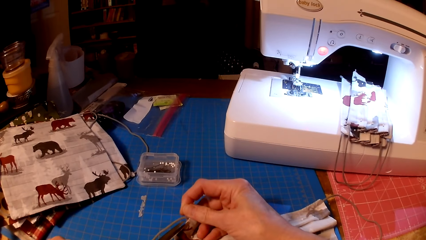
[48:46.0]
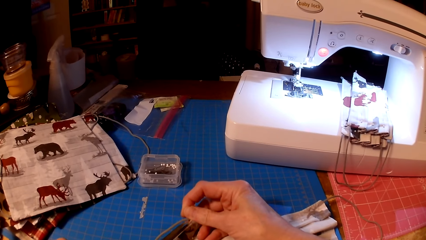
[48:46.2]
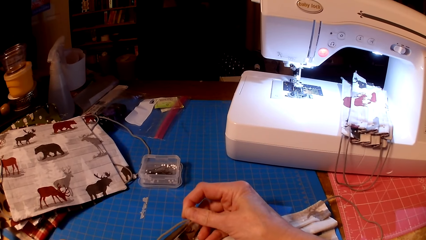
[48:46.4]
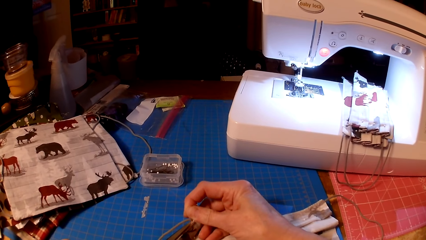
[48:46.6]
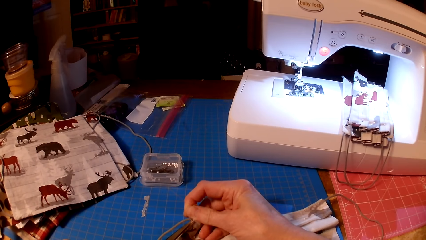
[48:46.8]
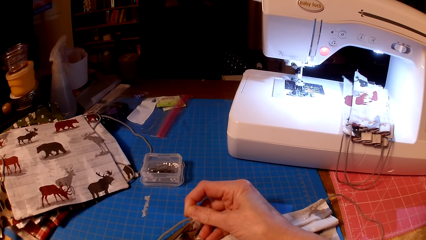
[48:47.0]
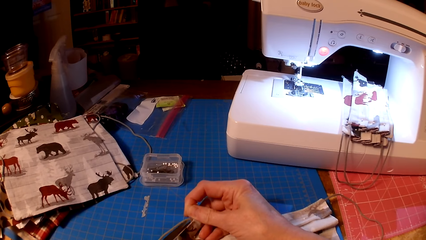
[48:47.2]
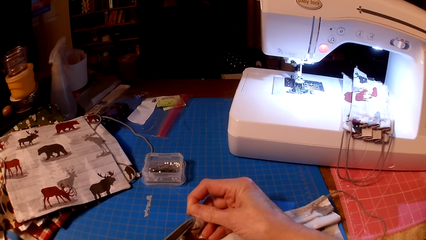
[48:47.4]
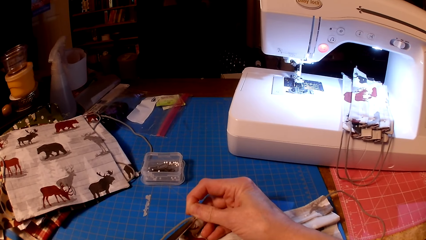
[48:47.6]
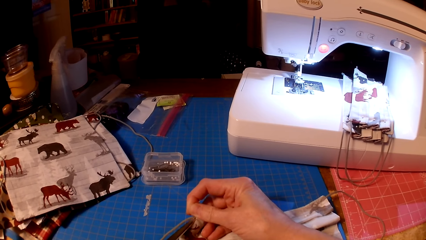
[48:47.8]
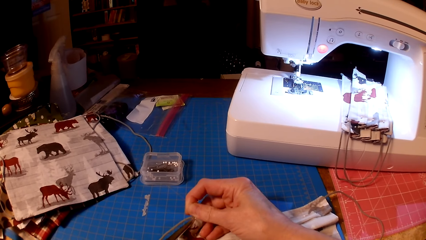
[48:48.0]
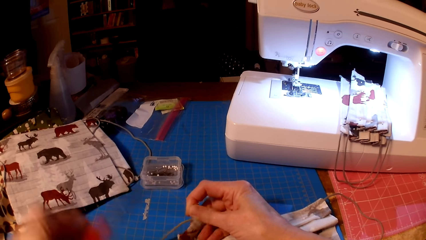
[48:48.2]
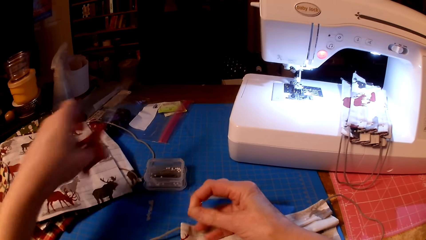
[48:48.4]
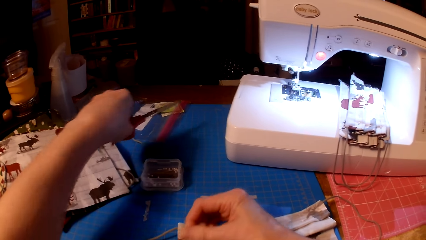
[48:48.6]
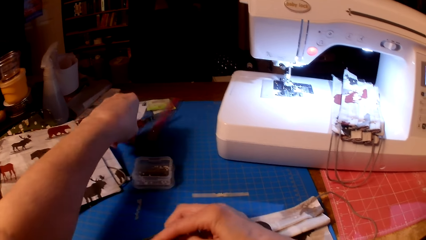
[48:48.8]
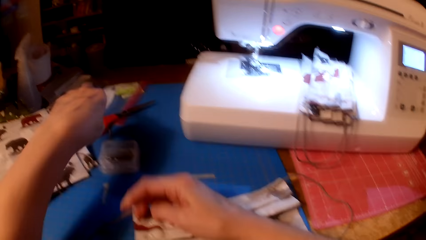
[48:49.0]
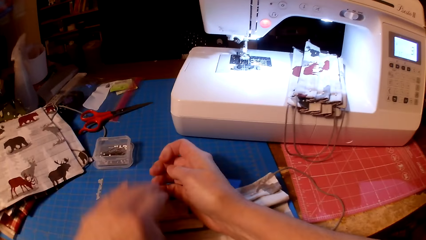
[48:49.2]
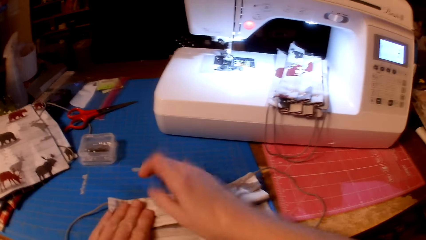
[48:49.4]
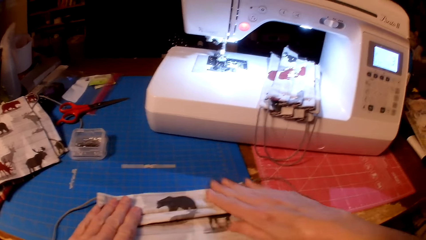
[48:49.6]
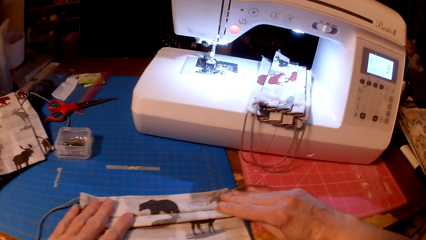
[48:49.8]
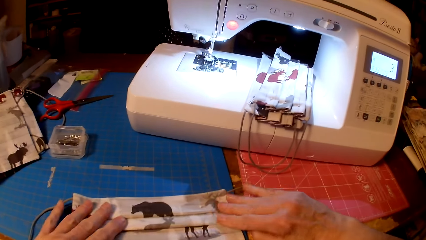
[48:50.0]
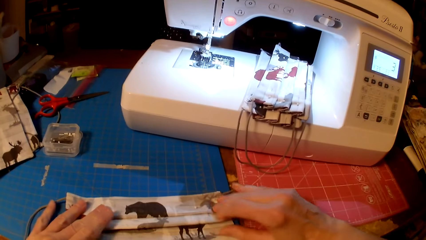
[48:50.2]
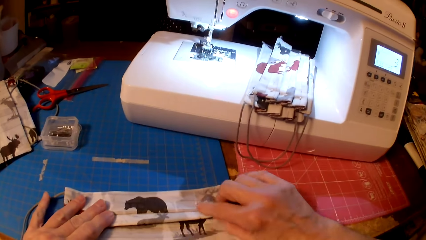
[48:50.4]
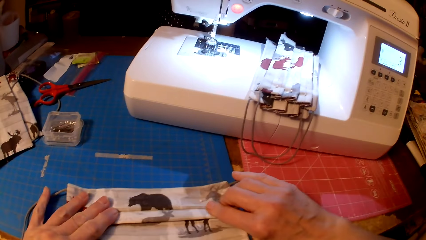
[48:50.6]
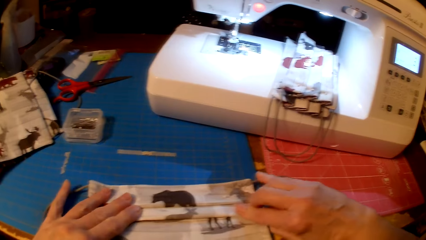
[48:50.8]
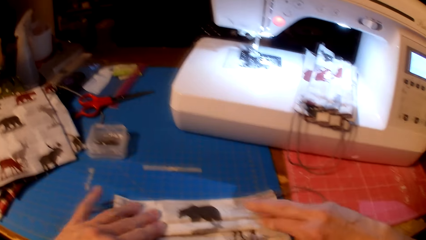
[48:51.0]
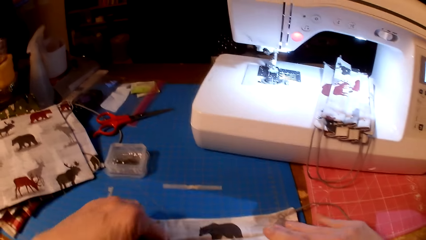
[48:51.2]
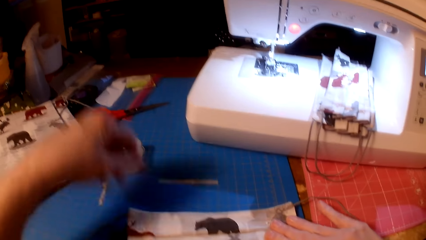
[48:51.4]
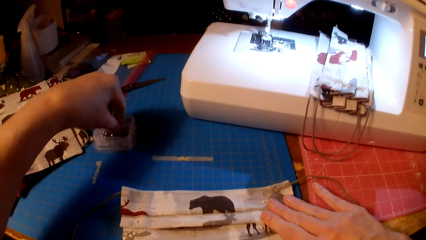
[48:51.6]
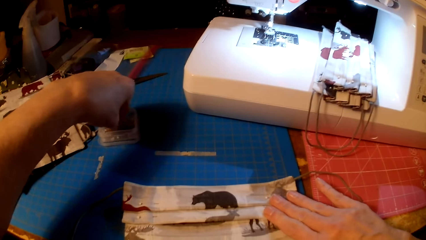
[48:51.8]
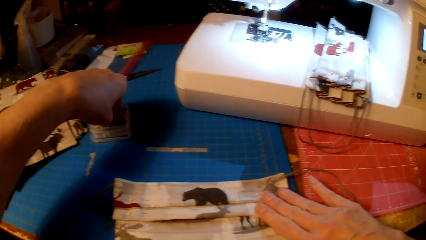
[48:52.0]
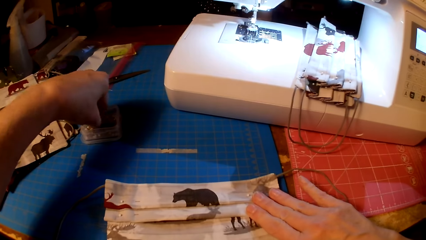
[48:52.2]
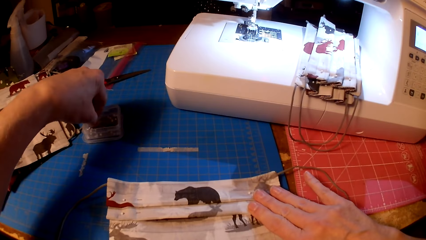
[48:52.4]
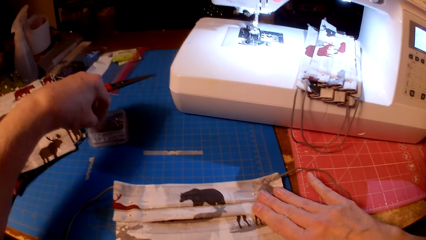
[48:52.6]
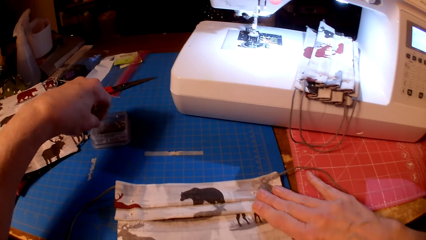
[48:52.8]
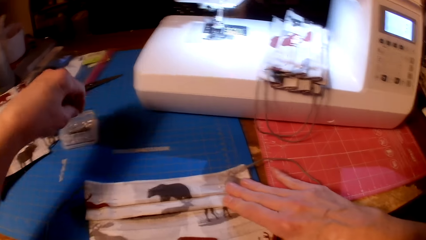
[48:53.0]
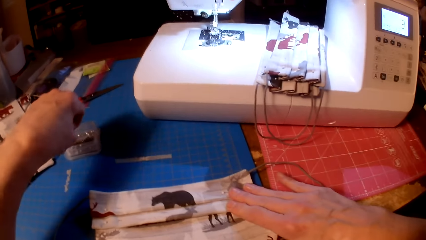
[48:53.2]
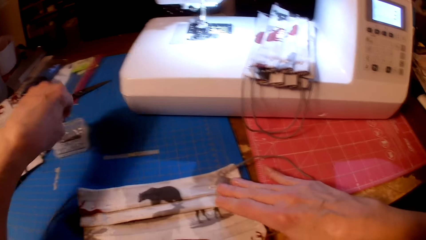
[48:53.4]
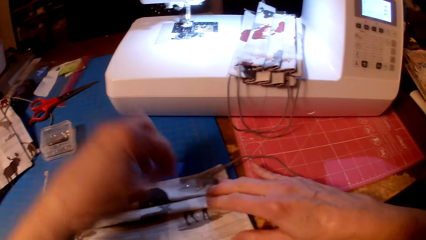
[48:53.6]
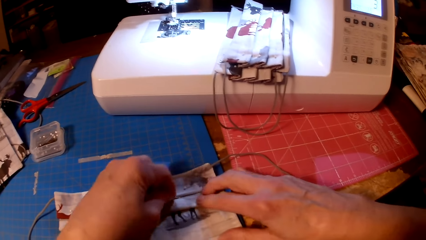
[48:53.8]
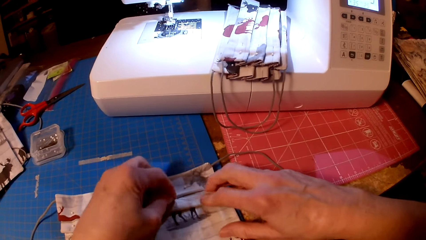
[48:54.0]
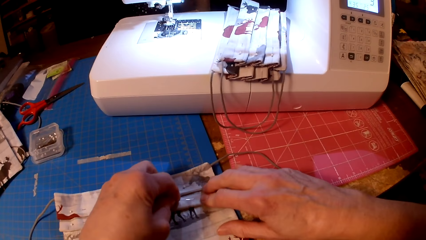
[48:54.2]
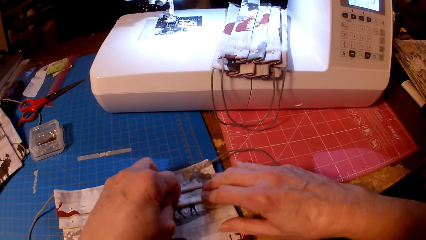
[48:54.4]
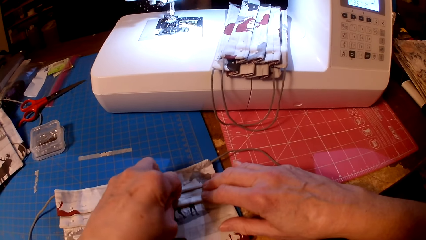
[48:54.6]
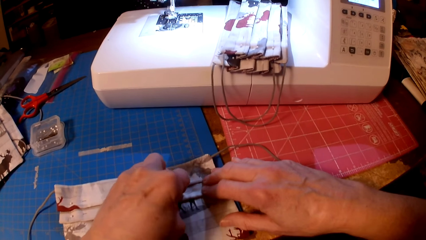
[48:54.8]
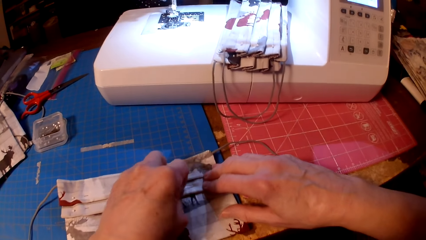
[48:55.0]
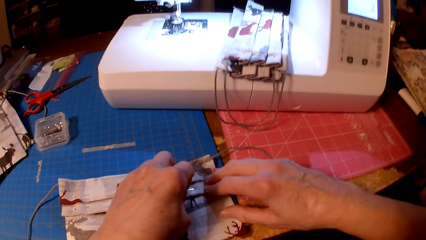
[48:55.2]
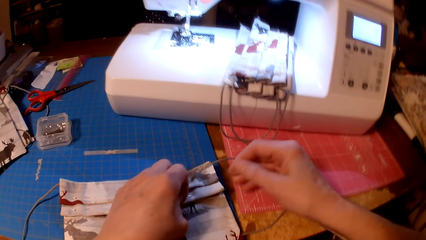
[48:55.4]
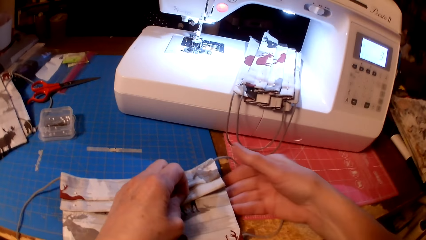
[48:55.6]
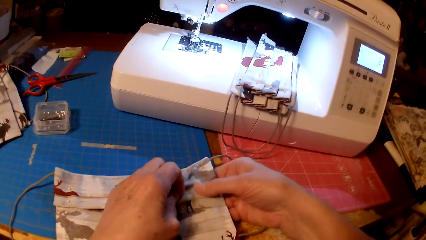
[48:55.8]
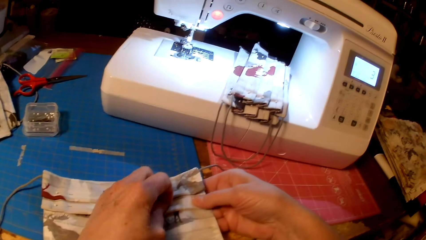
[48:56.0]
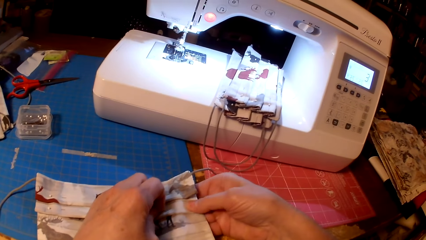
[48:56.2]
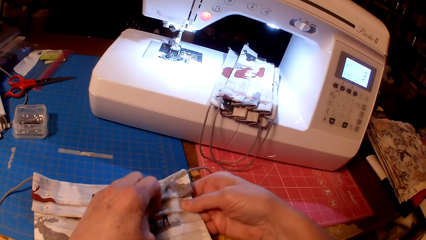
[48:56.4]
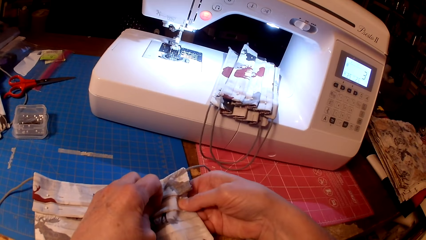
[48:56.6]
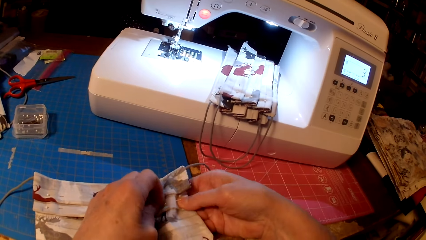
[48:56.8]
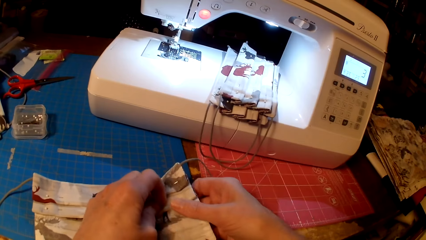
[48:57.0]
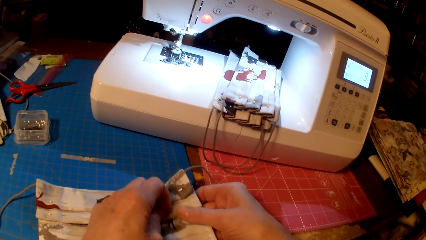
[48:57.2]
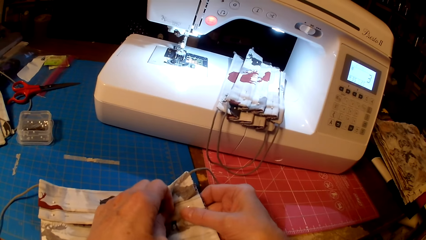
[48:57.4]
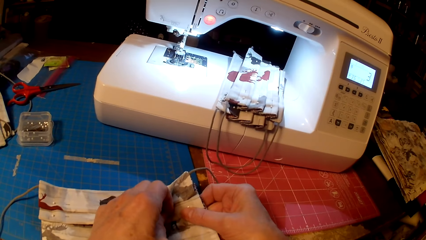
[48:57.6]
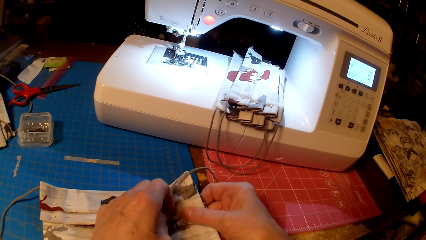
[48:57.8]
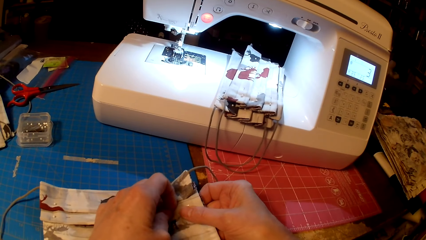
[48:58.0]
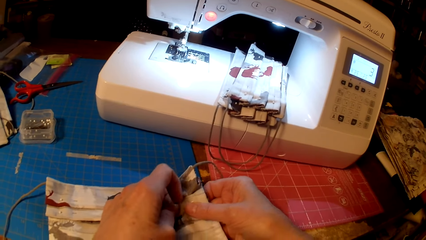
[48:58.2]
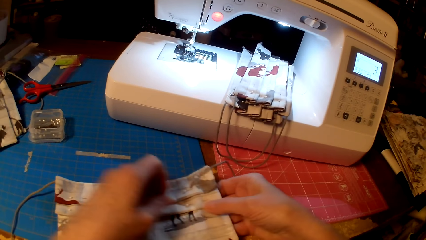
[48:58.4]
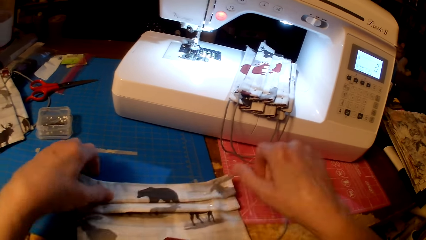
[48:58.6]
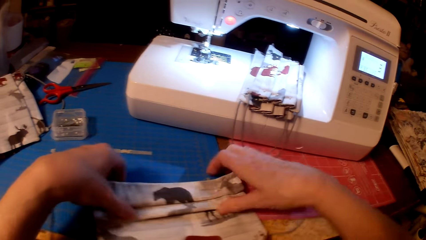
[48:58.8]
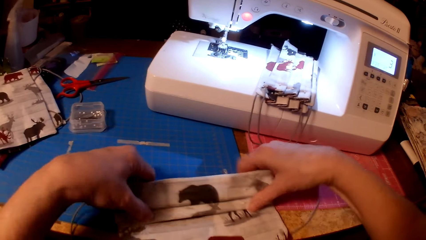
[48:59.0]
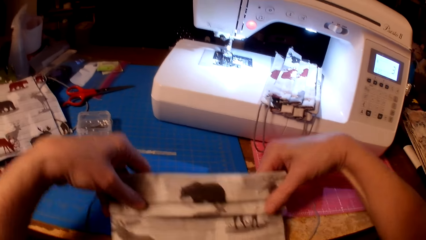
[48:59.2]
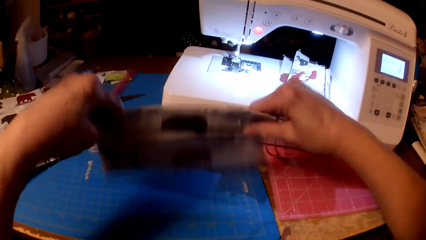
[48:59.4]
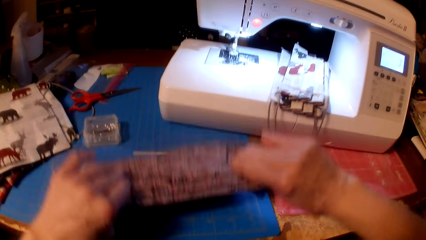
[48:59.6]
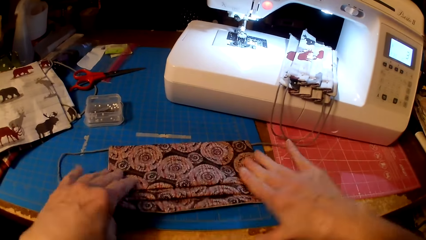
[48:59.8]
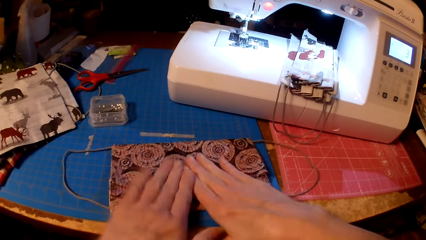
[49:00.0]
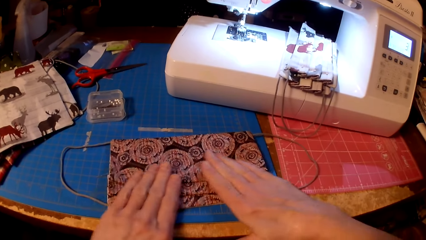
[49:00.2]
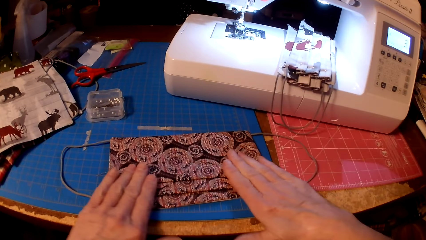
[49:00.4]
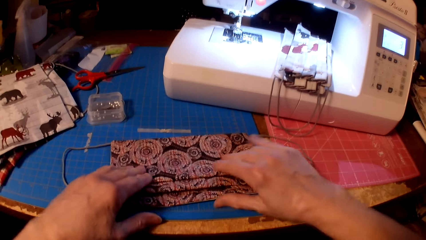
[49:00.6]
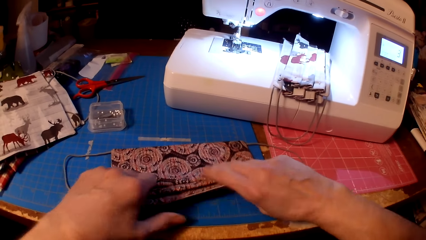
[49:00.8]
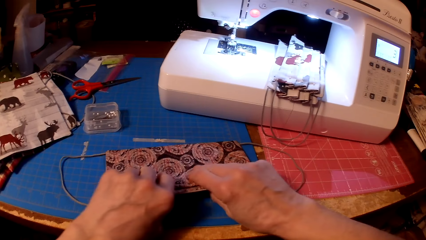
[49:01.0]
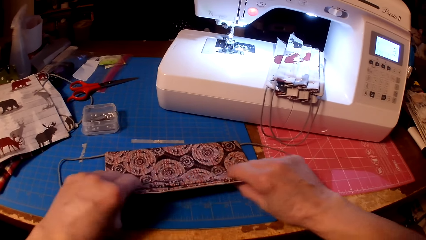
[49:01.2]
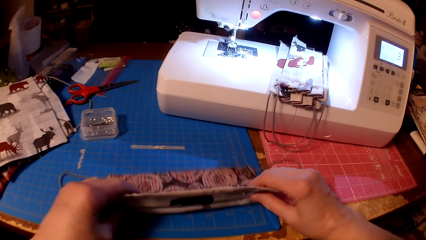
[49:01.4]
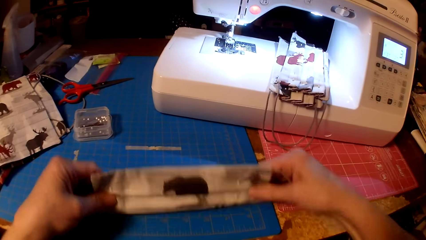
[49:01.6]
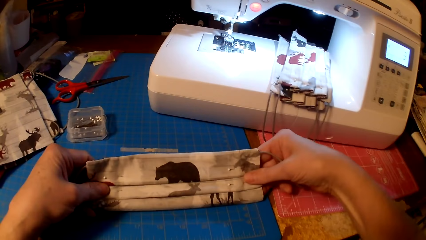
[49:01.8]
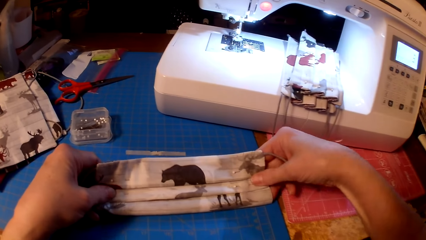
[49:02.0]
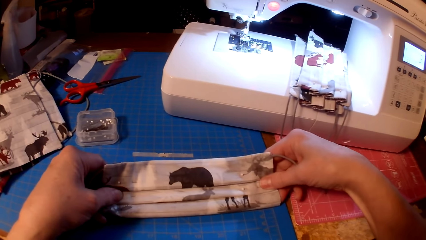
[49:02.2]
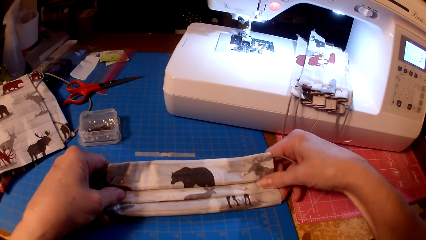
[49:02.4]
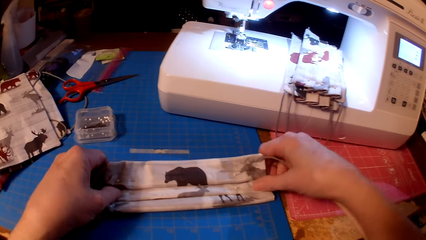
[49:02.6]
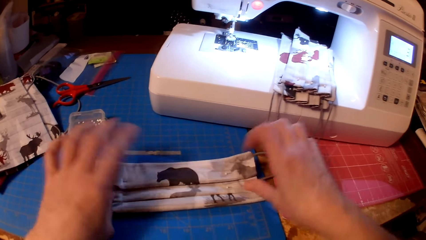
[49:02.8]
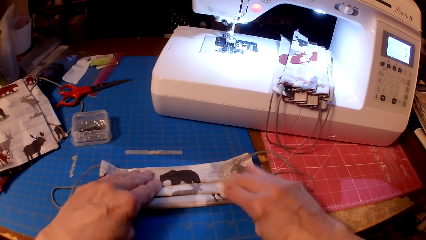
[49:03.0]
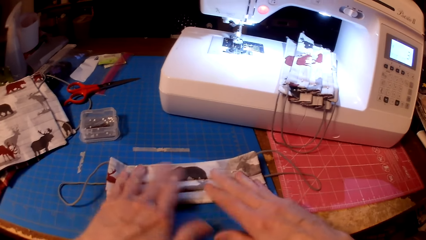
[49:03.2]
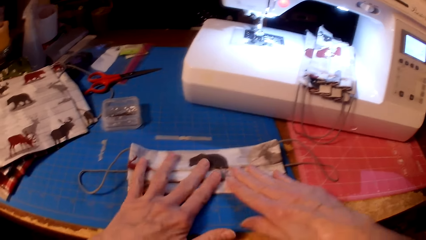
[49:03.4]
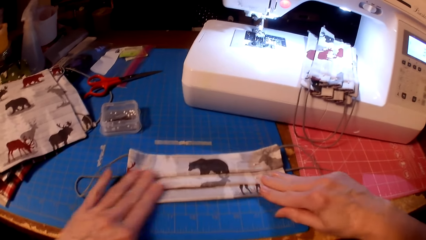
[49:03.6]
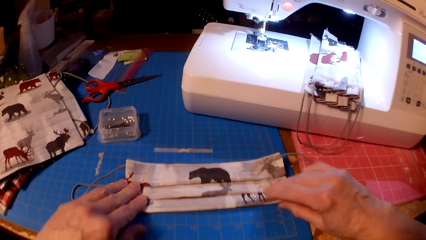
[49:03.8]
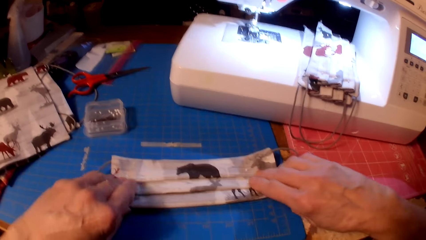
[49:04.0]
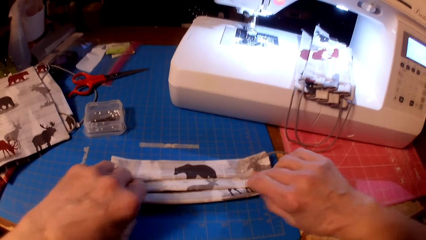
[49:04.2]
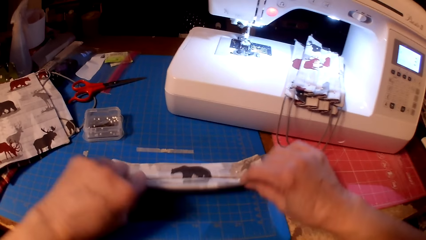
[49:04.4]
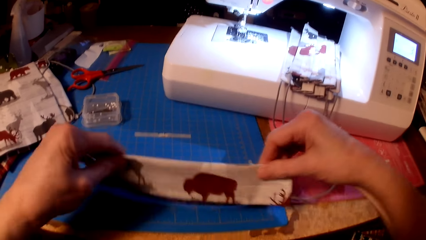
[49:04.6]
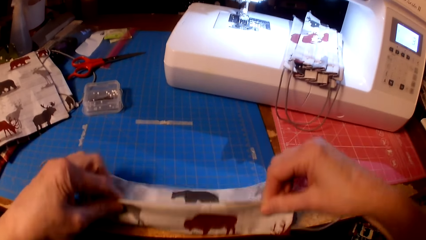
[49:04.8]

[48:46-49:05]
The camera wearer cuts the thread. They put the scissors on the table. They fold the fabric. They pick a pin and pin the piece of cloth. They fold the piece of cloth.
